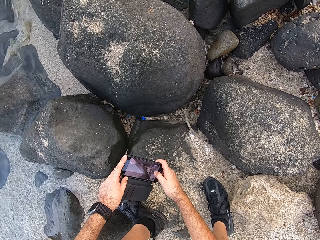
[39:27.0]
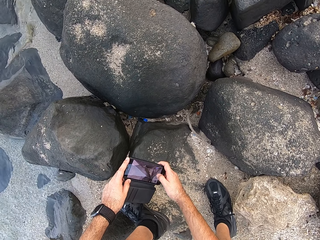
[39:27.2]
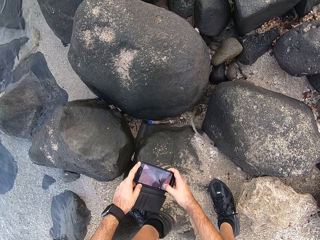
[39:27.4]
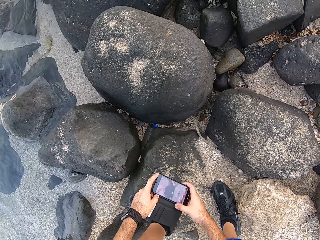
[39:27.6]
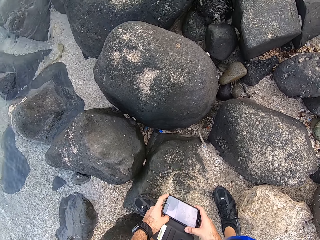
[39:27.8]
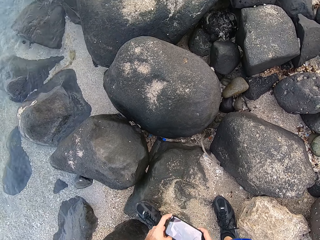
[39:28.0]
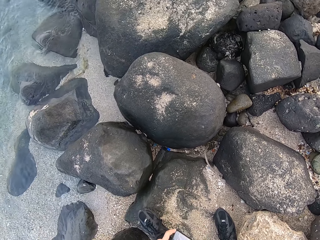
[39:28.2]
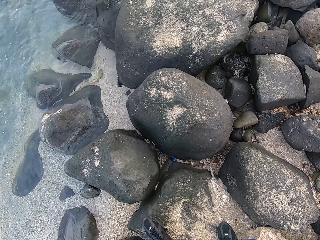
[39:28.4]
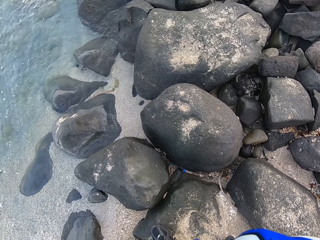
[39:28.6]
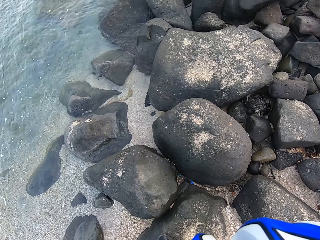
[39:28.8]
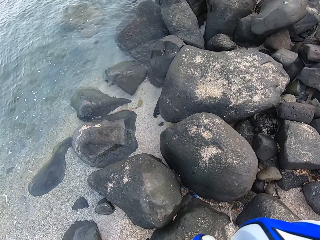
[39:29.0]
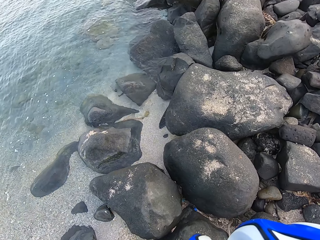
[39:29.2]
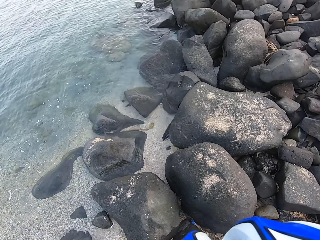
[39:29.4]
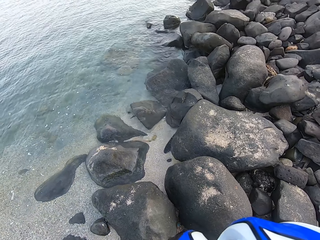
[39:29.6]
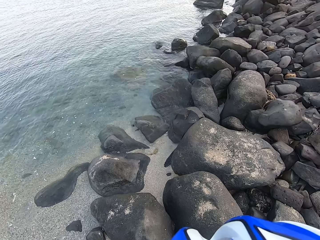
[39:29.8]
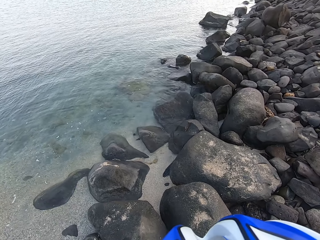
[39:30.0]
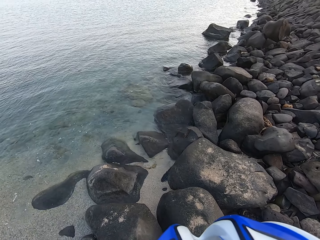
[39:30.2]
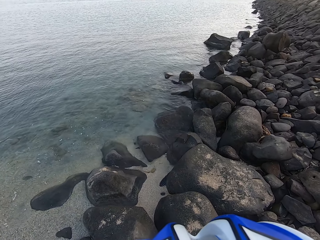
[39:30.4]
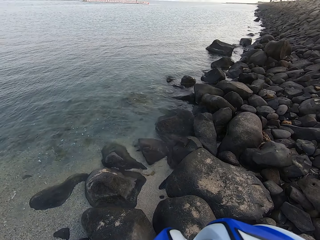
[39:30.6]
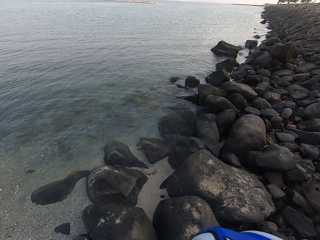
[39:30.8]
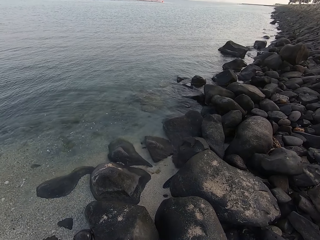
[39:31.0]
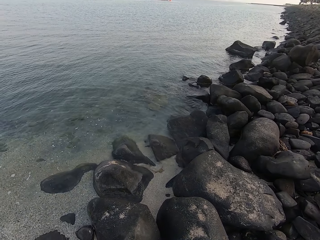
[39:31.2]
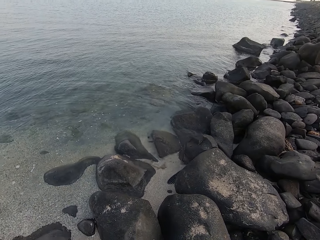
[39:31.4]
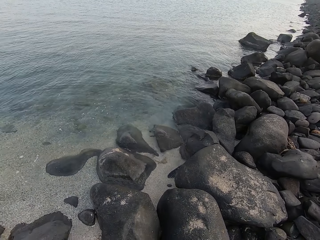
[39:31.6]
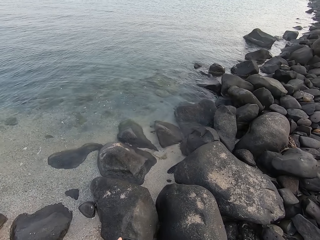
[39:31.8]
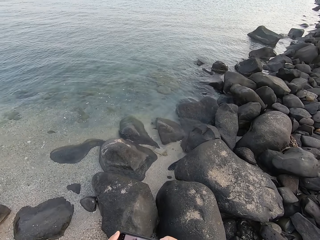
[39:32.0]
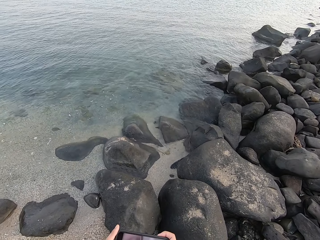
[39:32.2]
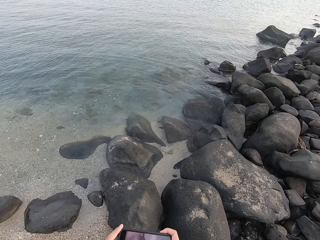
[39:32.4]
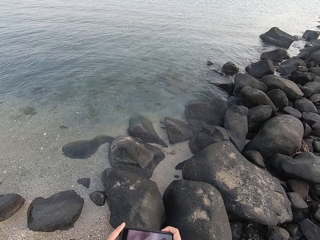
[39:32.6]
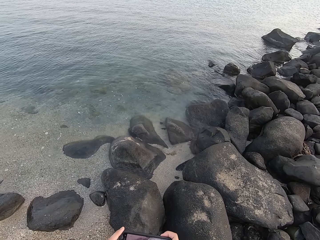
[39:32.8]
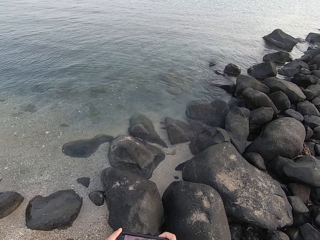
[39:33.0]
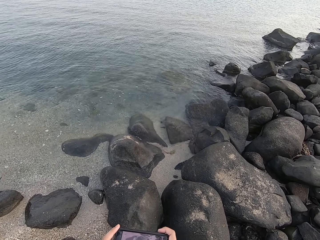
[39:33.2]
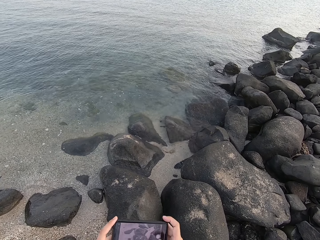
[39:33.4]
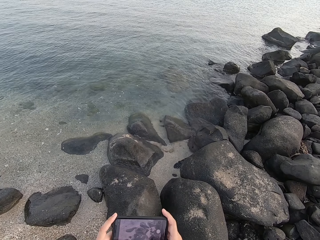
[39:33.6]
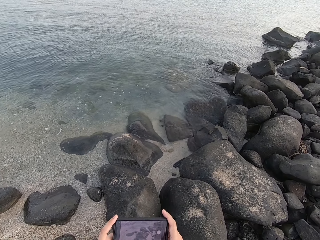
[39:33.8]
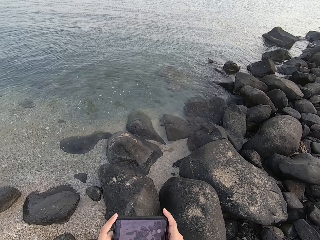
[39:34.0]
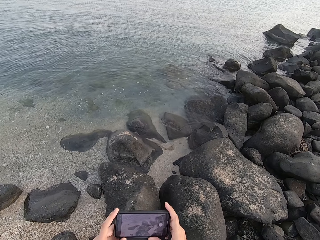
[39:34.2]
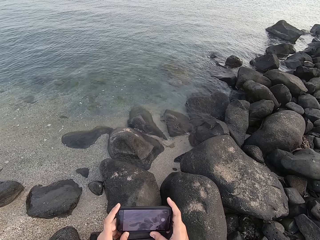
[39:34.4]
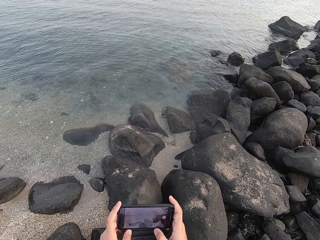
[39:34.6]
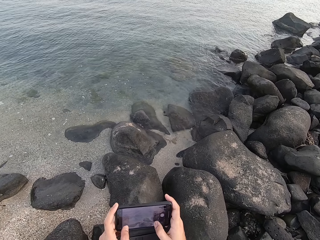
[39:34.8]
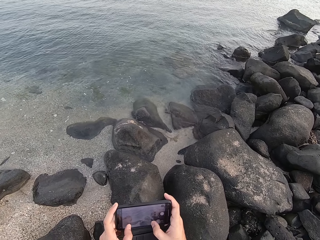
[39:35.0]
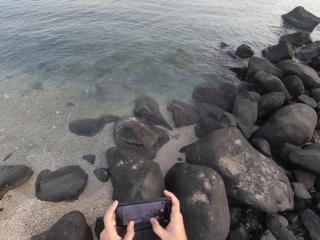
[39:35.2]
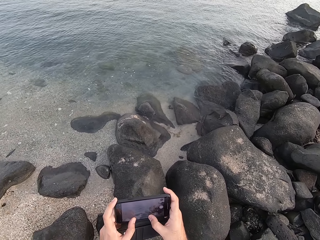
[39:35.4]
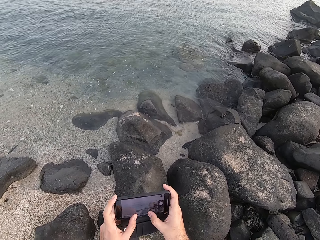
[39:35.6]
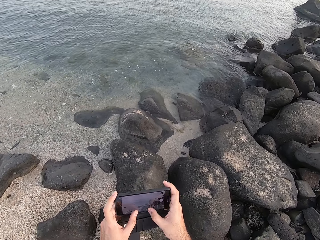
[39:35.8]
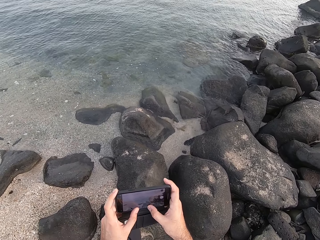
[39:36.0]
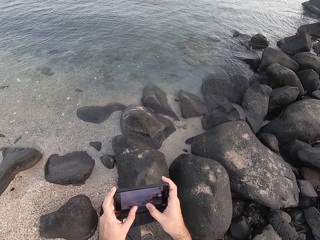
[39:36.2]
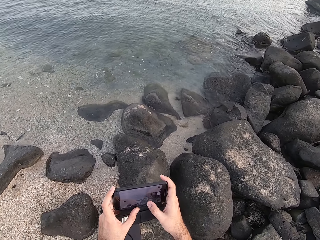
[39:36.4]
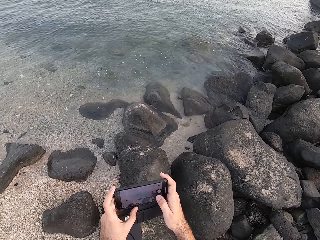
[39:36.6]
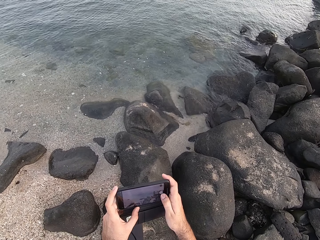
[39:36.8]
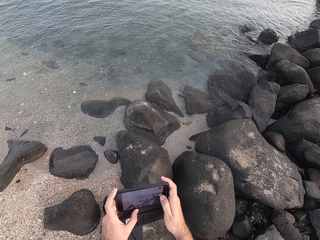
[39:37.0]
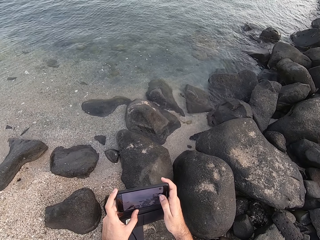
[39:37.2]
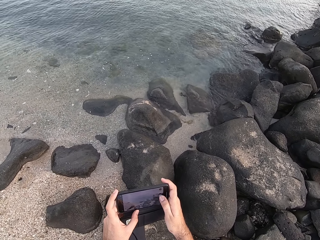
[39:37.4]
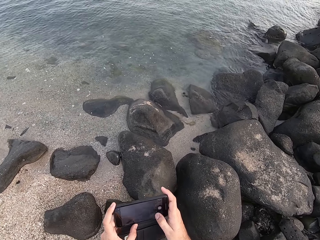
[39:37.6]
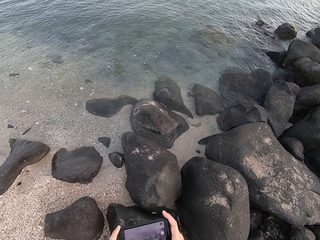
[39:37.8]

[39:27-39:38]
The camera wearer looks around. They look into the ocean. They take a picture.

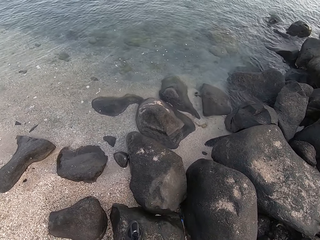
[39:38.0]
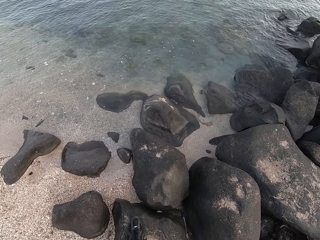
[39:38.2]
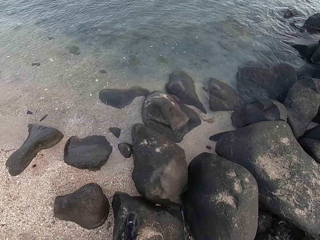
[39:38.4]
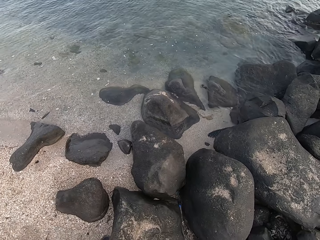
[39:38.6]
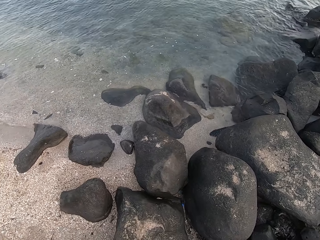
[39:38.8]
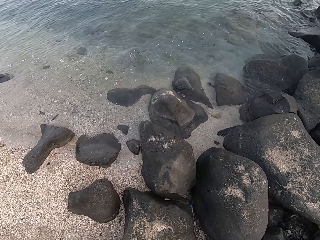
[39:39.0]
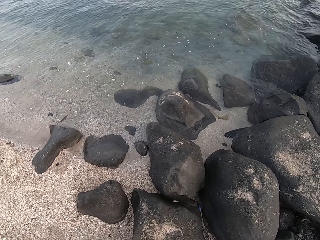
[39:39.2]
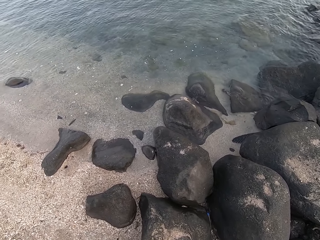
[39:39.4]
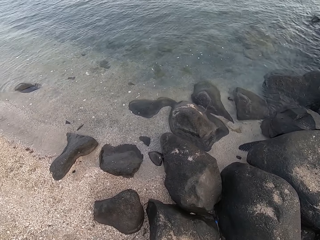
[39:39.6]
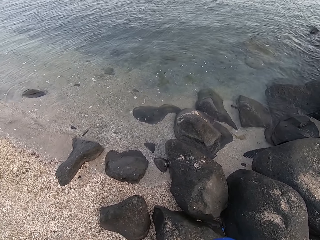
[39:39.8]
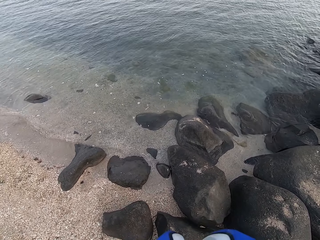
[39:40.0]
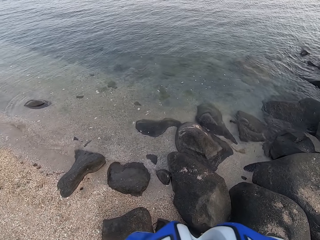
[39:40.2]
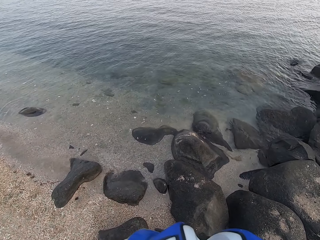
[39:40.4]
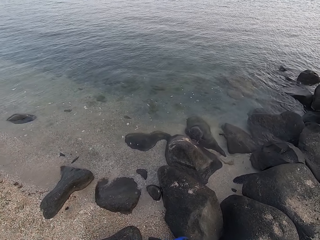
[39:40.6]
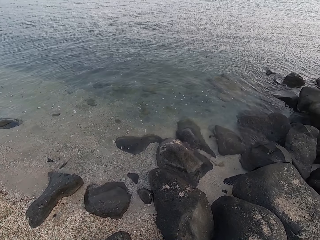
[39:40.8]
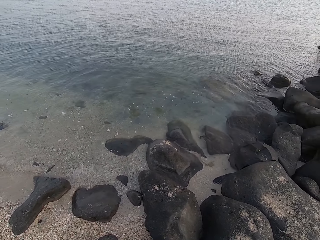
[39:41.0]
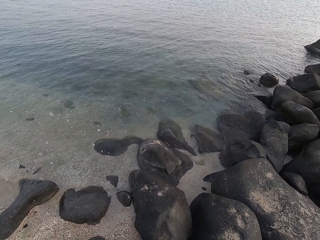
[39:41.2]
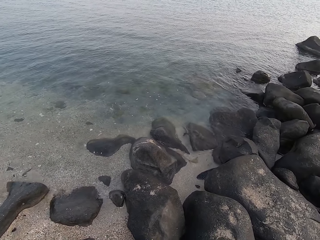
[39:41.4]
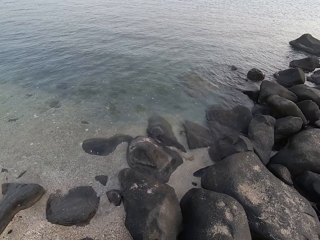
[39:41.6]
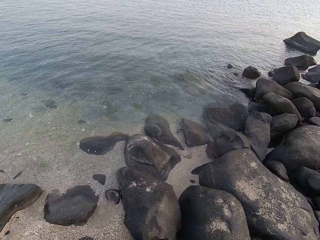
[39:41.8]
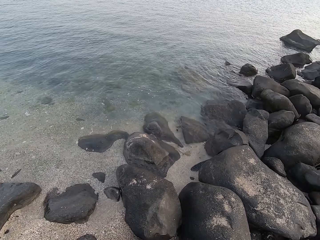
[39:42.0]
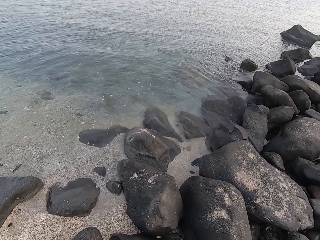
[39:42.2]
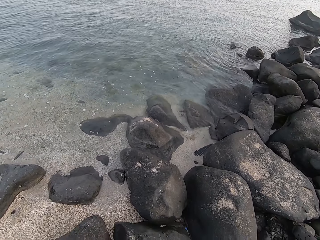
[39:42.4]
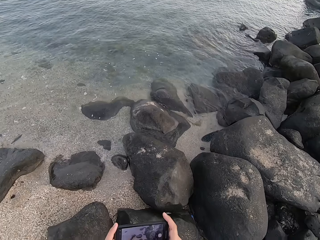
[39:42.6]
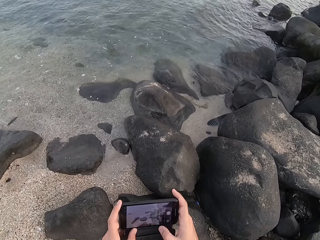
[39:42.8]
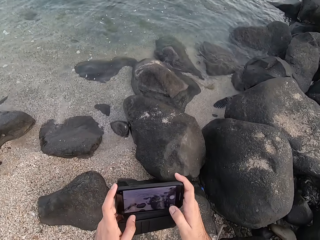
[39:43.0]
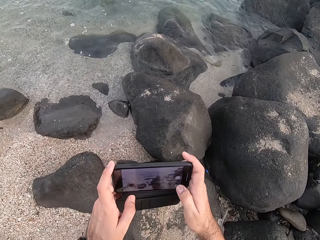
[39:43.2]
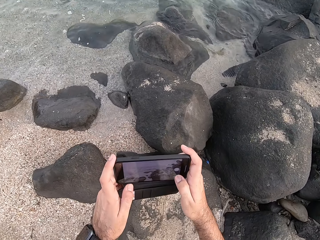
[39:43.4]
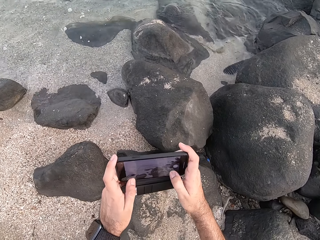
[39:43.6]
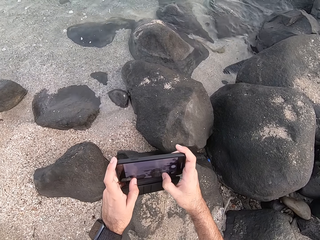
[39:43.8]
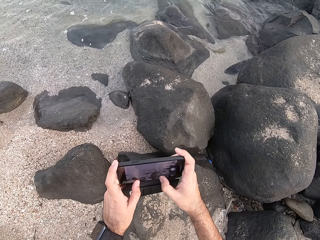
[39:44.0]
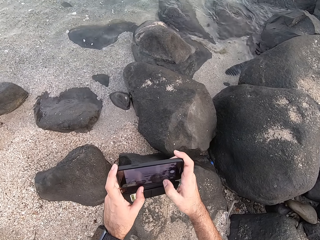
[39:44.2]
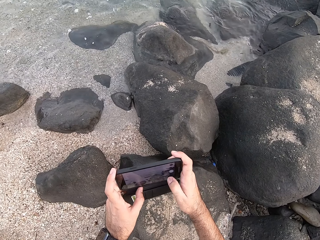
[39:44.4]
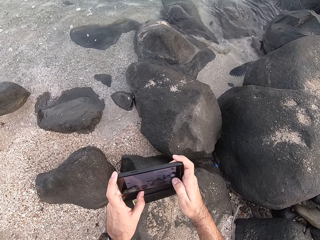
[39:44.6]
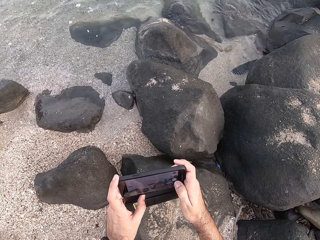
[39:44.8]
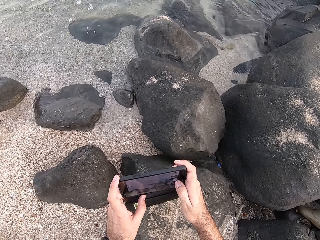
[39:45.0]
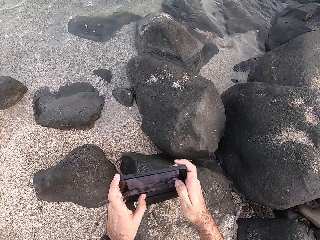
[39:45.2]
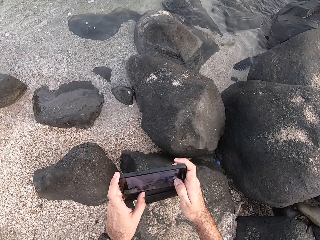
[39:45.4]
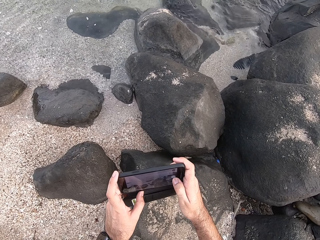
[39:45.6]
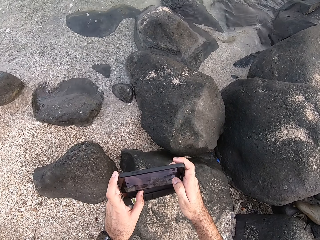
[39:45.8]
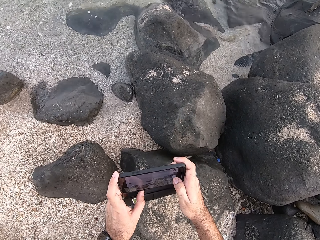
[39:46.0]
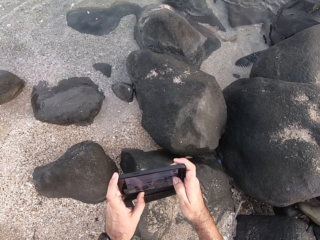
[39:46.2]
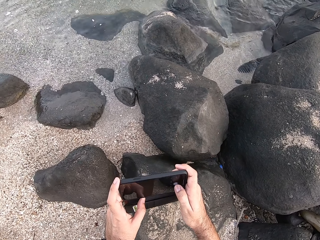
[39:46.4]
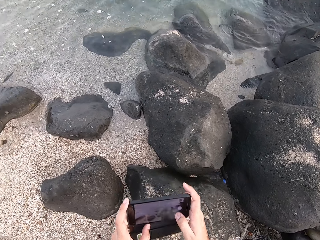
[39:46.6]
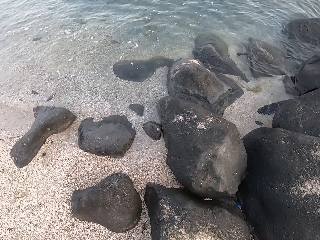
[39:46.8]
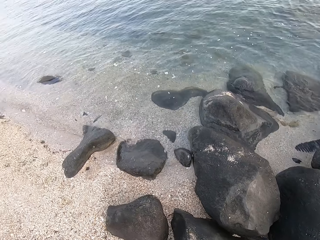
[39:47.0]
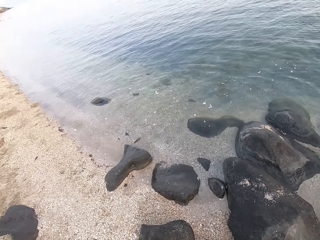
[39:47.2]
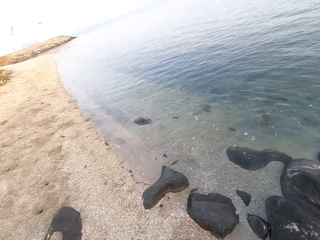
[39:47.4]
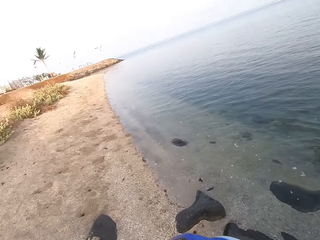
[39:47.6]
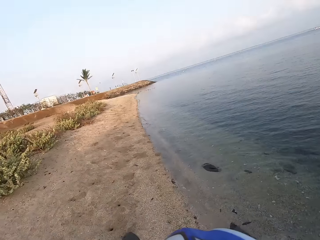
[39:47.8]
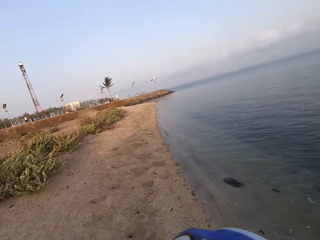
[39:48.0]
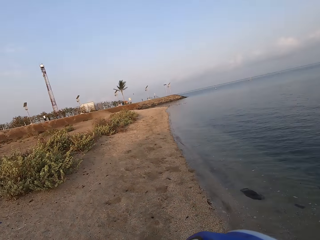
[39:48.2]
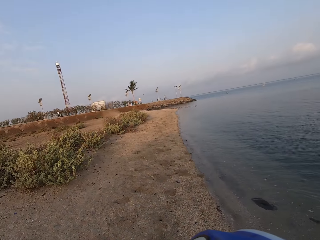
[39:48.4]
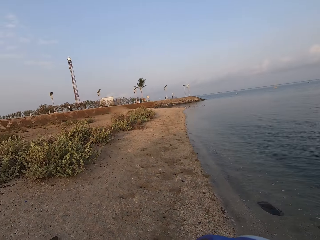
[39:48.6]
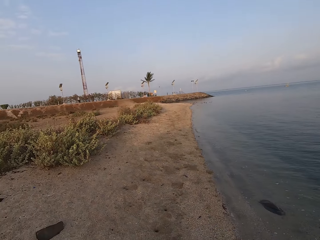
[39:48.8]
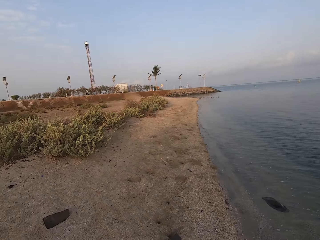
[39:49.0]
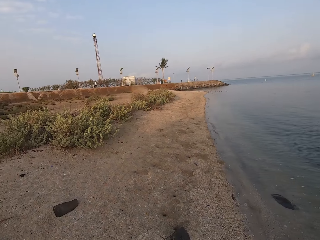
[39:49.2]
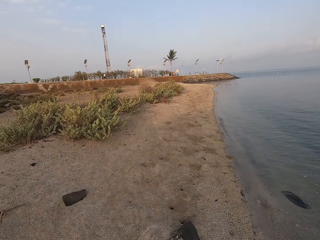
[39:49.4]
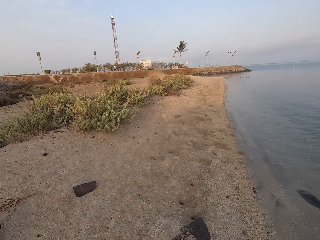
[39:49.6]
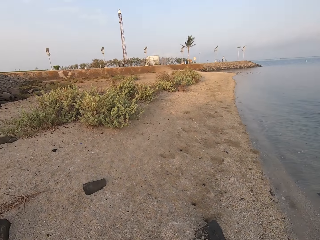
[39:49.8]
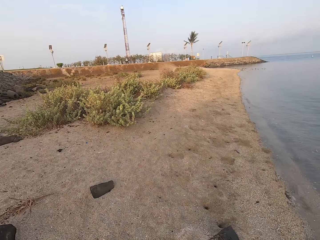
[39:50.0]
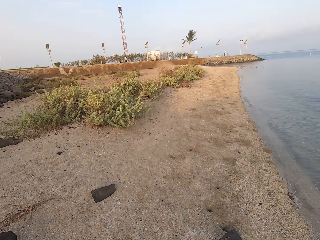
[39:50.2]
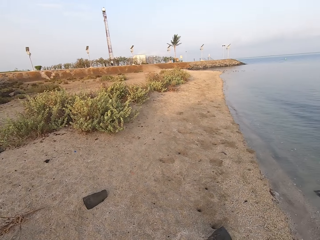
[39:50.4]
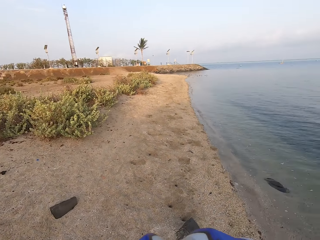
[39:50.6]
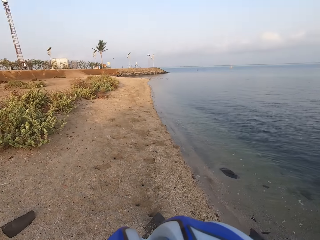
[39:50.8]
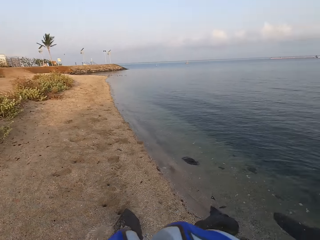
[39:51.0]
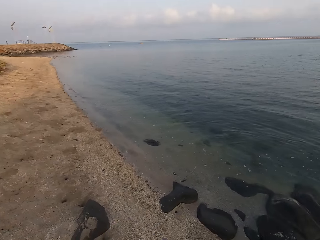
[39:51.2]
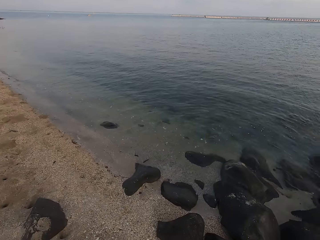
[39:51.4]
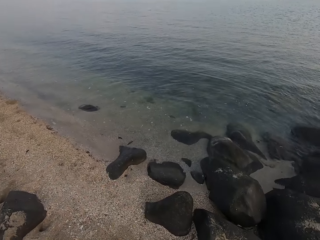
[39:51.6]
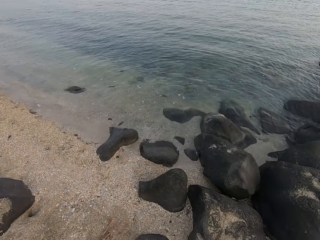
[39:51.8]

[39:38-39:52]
The camera wearer looks into the ocean. They use their phone. They take a picture. They look around the beach.
